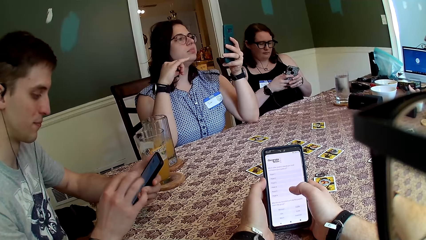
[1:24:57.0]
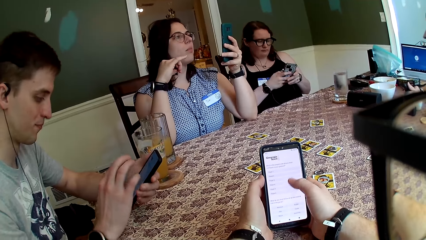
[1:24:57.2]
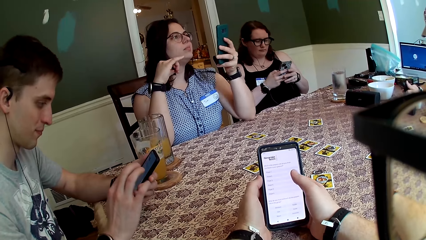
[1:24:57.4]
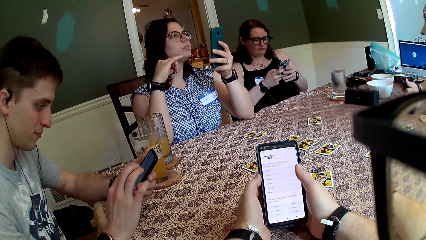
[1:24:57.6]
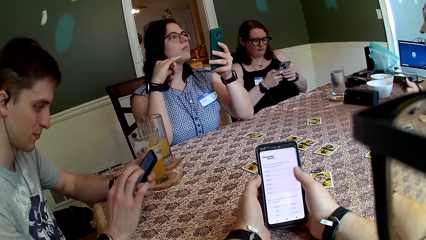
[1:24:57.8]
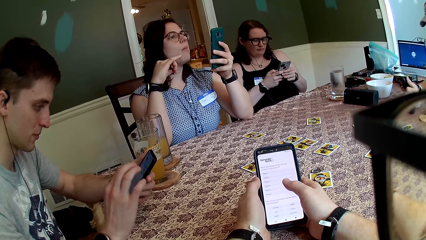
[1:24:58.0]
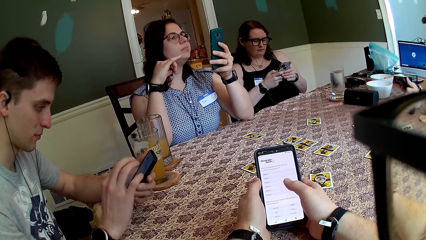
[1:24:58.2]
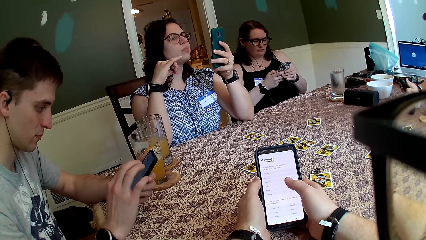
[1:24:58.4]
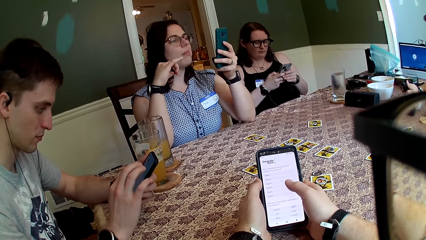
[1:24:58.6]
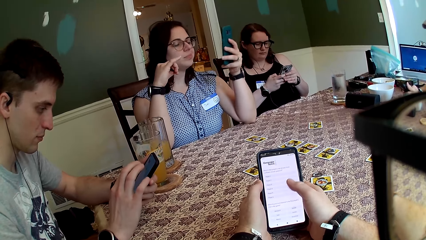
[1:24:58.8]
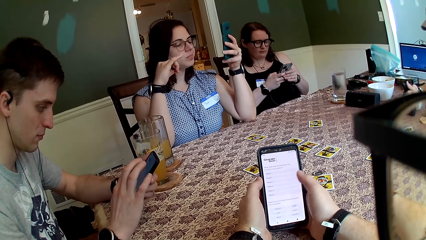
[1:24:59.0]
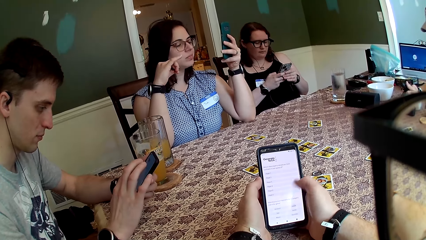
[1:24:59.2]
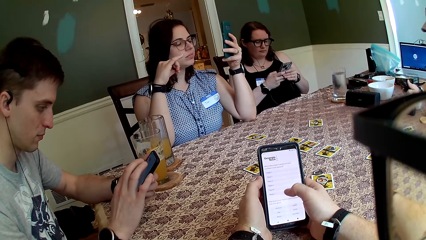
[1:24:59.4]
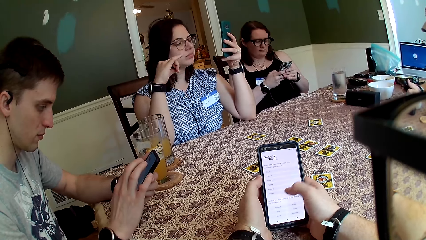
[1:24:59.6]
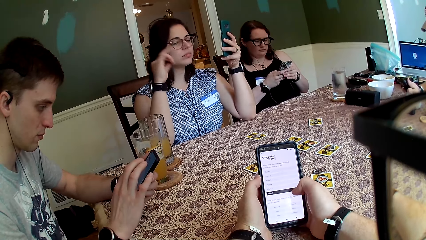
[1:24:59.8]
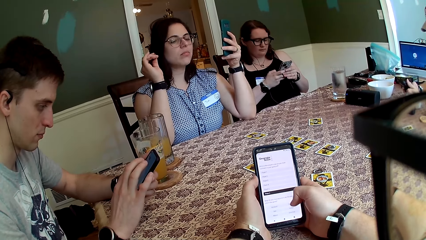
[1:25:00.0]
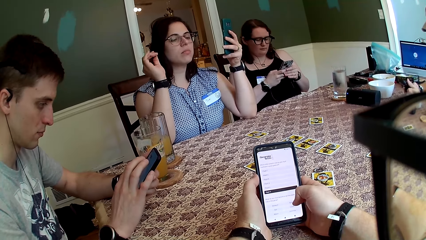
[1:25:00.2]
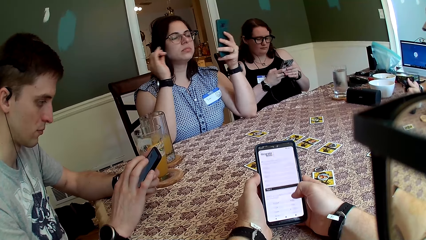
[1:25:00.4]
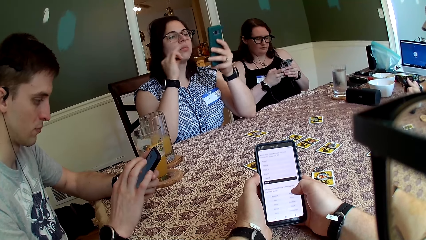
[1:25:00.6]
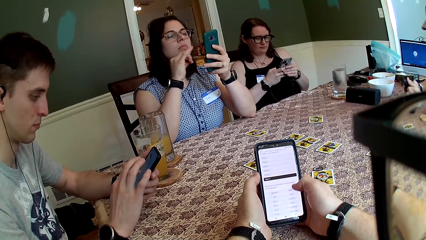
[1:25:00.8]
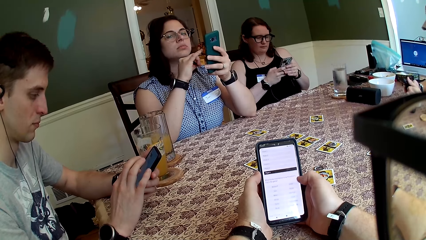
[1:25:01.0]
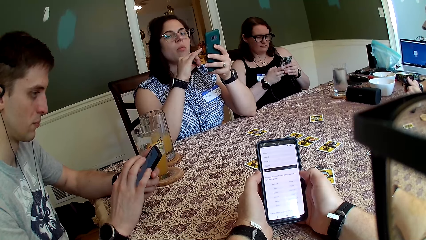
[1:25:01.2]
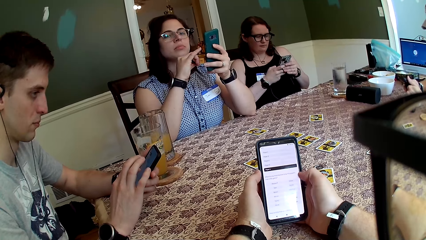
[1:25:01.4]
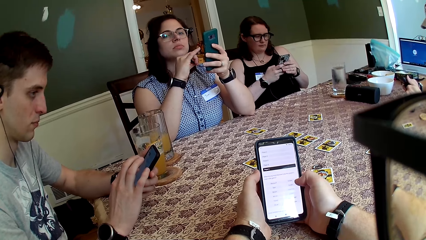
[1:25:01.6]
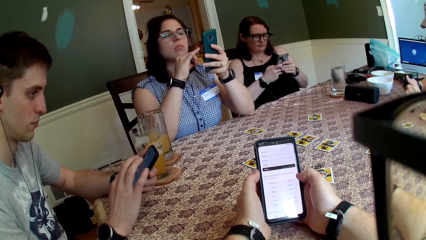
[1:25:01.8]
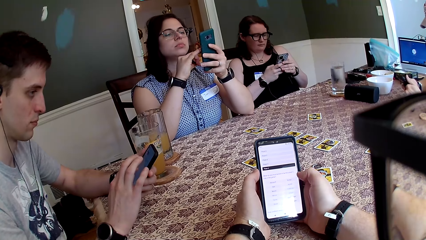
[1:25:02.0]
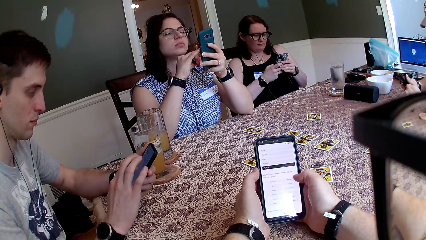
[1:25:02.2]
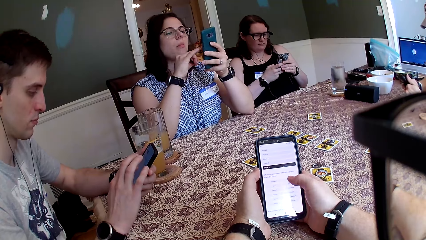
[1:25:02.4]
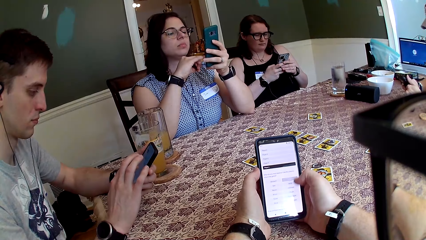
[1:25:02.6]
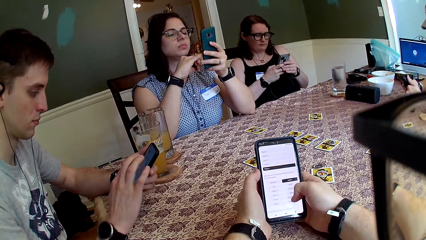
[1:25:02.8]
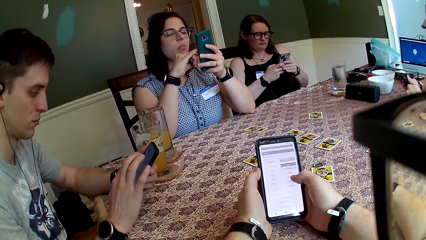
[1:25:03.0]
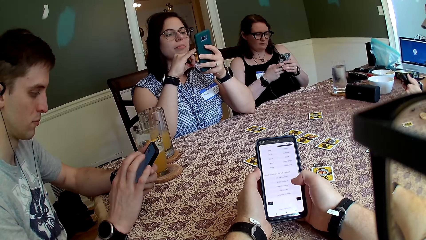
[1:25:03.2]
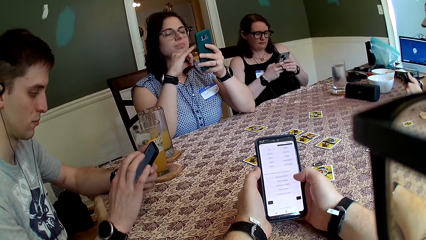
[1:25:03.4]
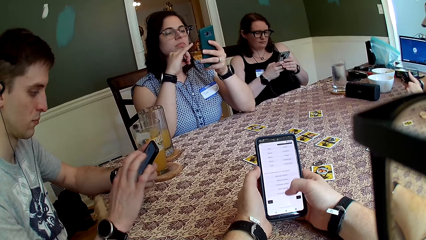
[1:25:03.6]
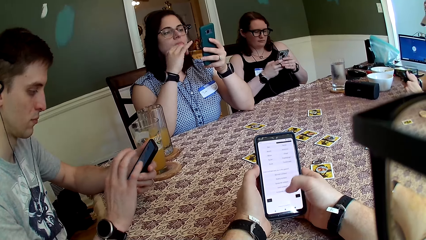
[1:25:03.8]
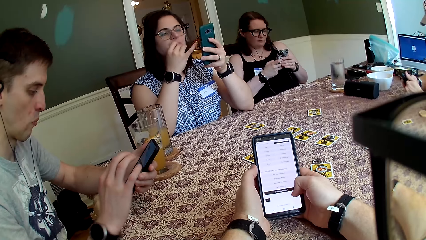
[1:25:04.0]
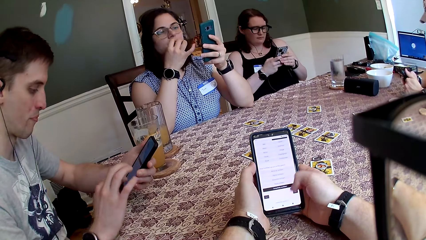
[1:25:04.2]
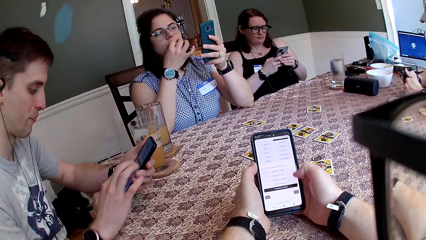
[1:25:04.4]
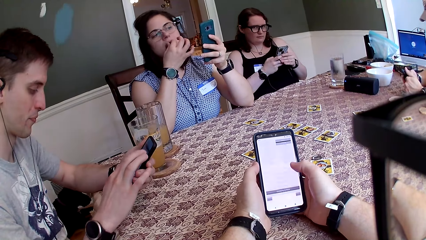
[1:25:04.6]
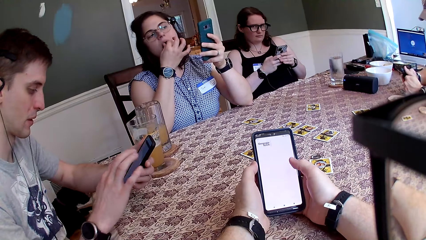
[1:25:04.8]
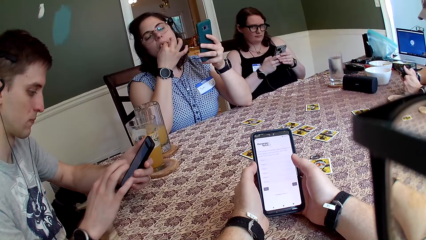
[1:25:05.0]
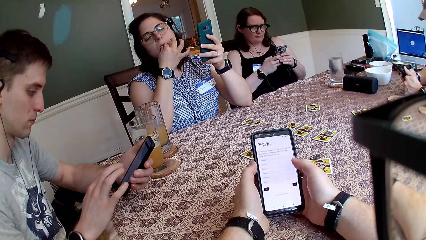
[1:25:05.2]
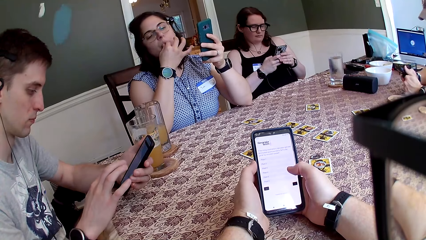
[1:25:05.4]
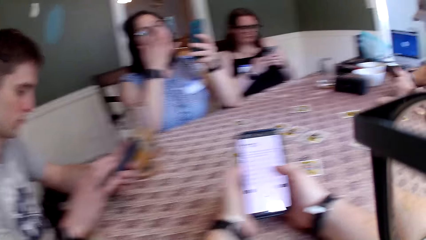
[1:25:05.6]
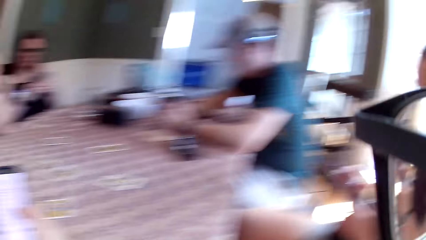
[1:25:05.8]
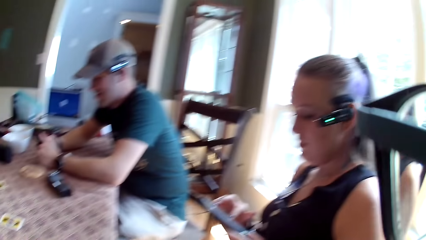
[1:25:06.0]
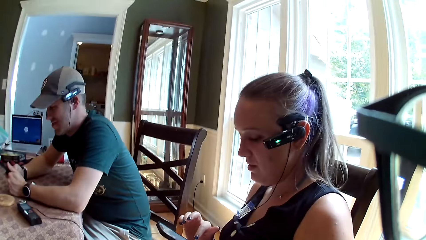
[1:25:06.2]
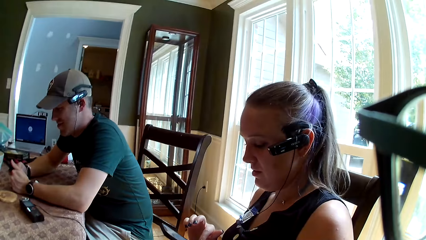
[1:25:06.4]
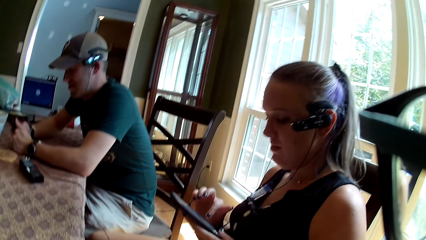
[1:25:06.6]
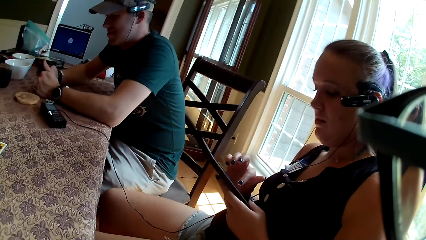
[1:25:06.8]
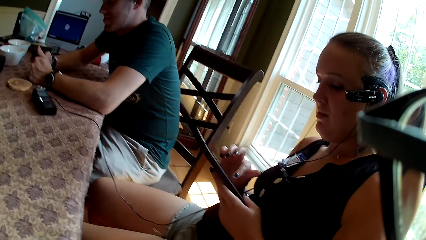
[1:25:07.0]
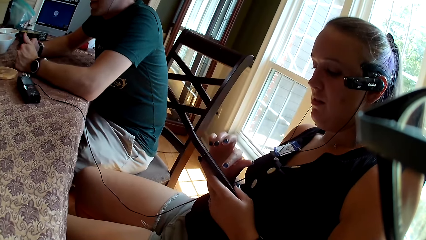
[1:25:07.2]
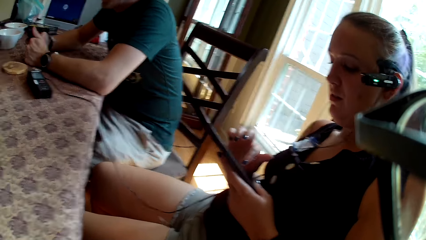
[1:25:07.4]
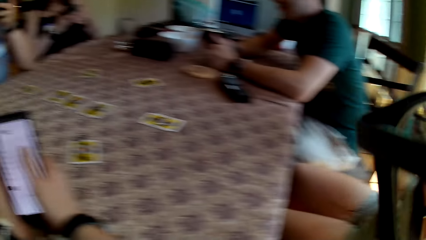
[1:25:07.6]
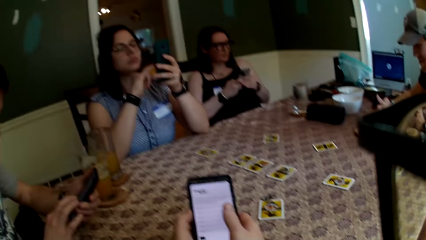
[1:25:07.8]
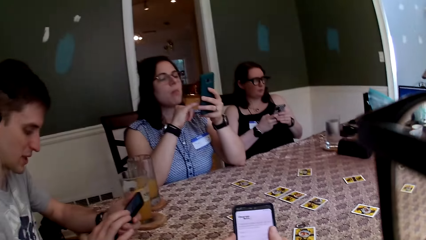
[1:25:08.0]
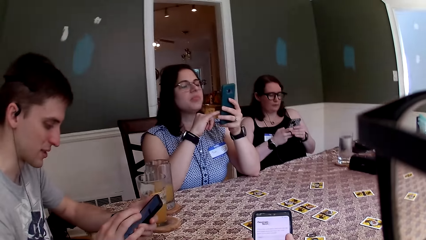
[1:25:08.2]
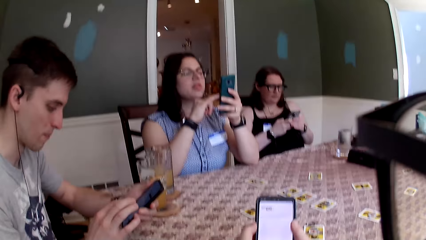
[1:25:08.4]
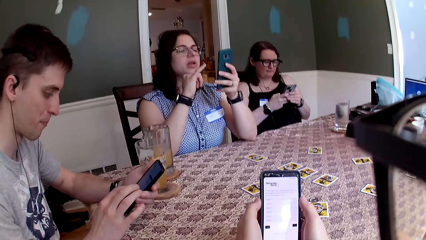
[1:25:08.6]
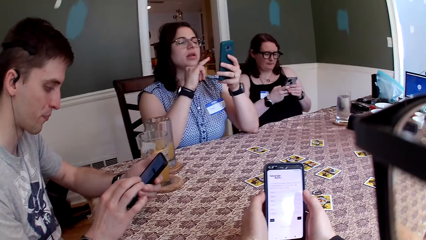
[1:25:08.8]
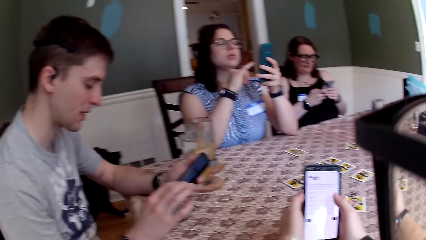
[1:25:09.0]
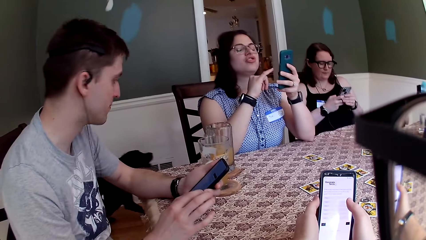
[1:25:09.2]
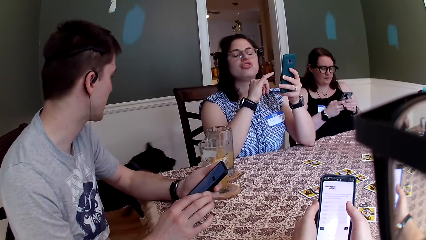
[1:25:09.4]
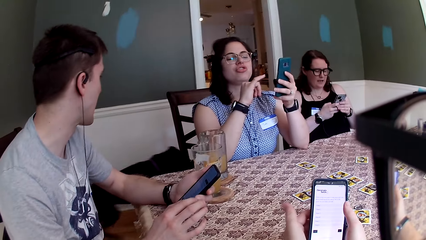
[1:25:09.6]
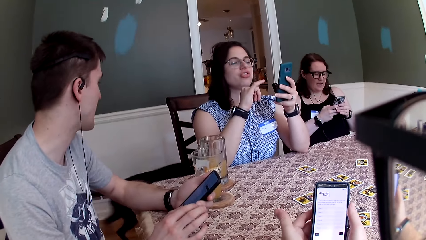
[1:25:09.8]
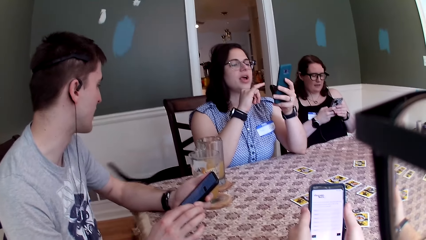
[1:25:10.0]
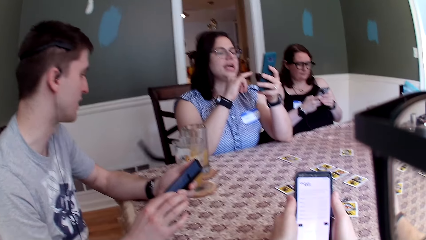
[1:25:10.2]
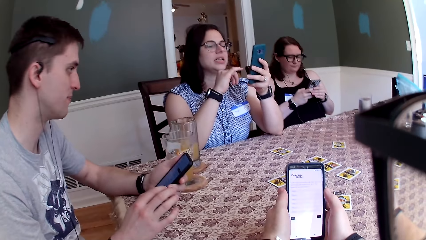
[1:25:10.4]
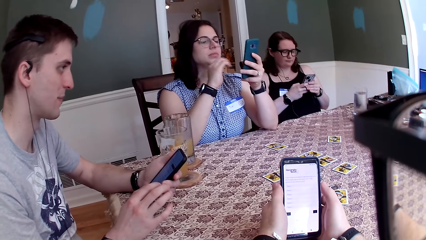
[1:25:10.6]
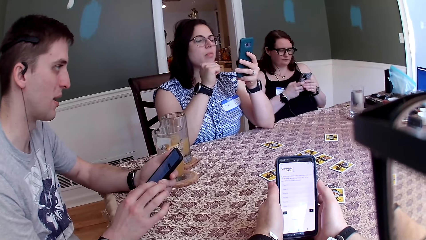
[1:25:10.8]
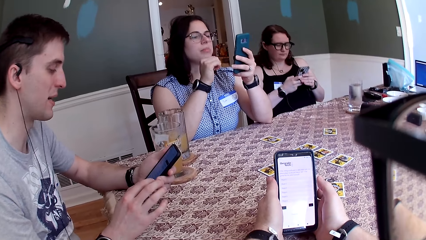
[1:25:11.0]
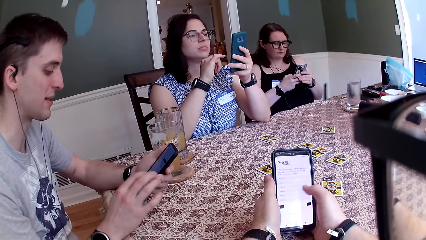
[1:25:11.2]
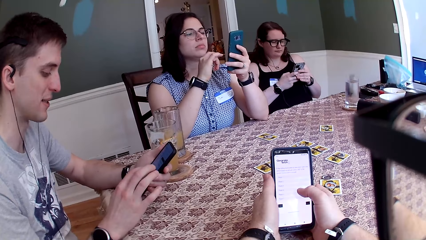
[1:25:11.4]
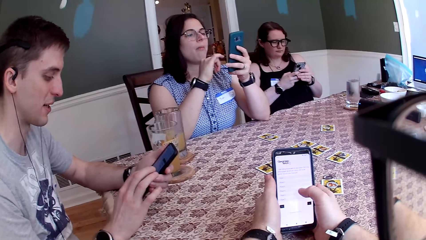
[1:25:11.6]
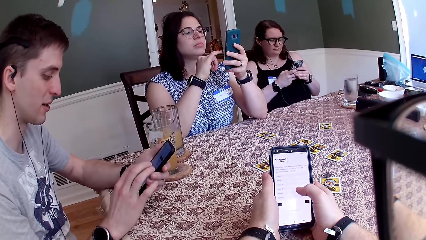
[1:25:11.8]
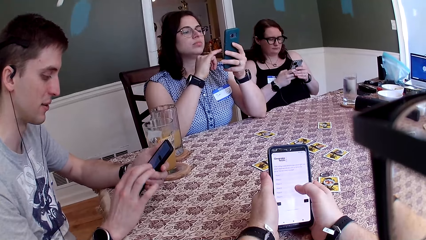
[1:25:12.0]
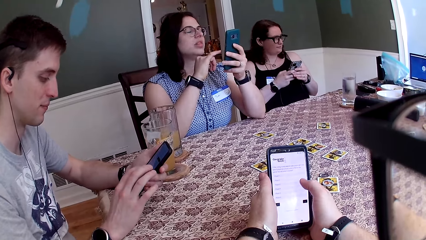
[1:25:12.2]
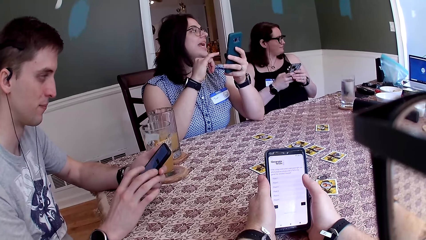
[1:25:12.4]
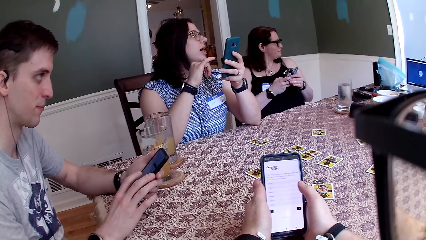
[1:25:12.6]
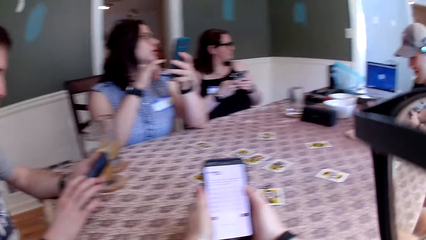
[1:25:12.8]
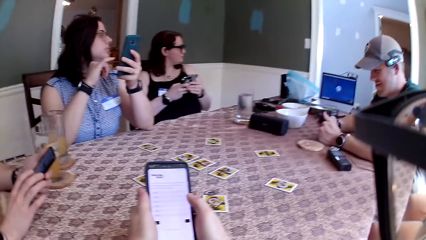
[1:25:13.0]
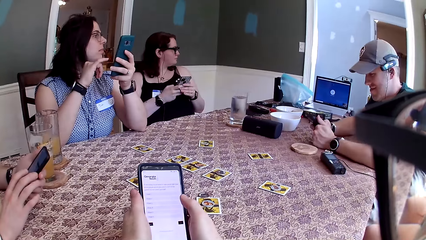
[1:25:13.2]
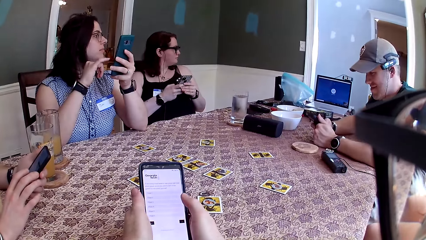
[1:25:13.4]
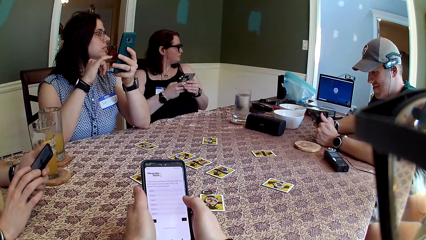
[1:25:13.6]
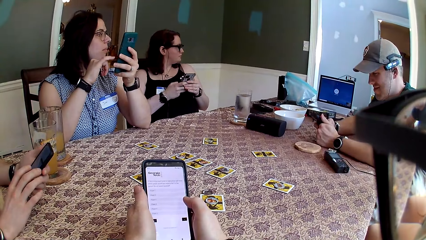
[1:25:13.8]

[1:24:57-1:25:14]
The camera wearer selects the texts. A person operates the phone and eats something. A woman uses a phone in both hands. Another person stares at the phone. Another woman talks to a dog.
